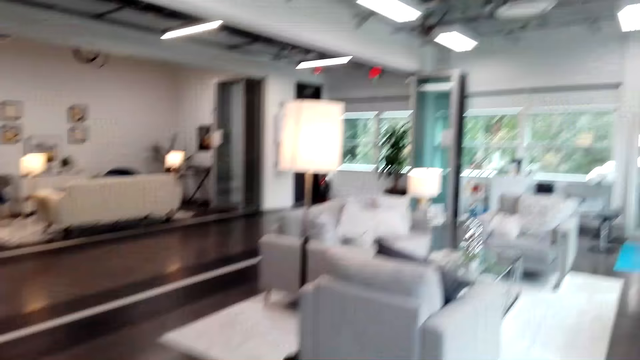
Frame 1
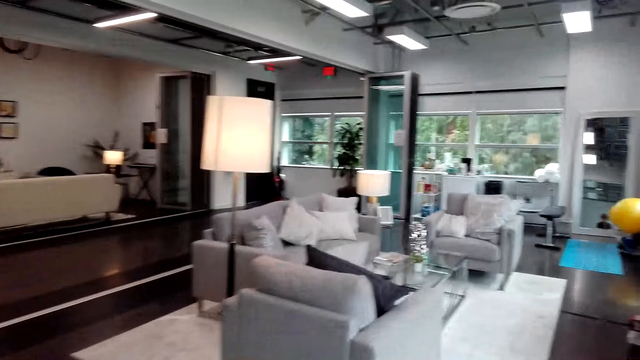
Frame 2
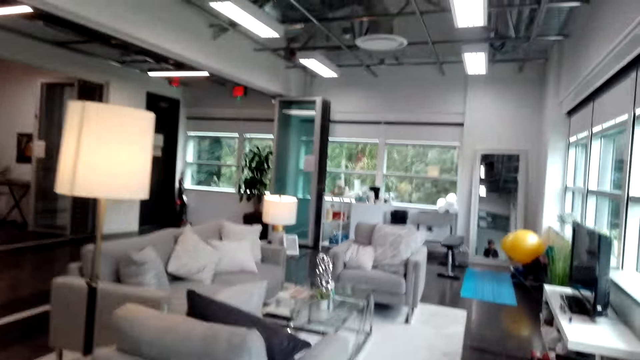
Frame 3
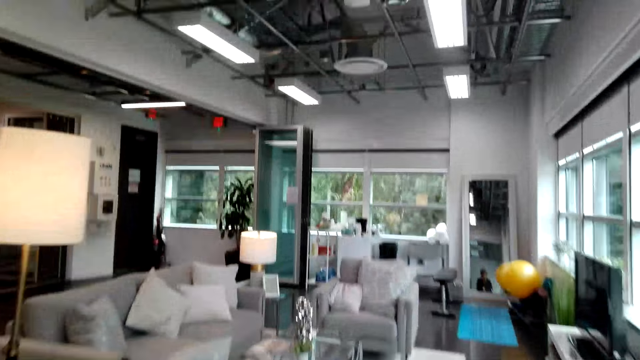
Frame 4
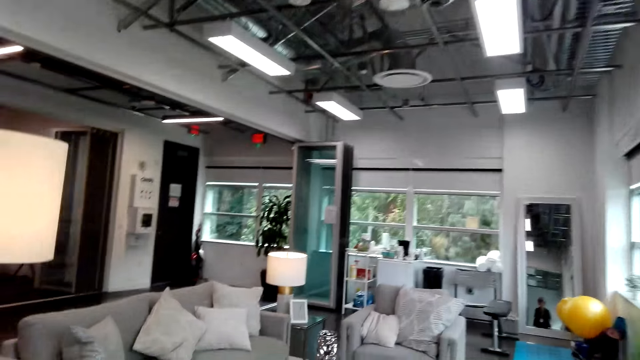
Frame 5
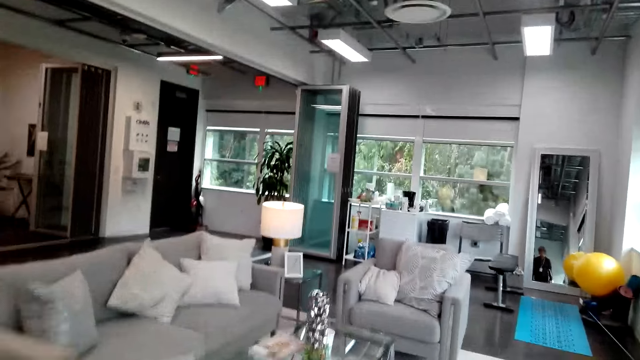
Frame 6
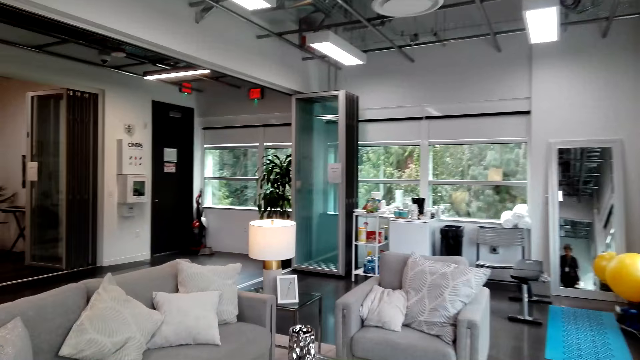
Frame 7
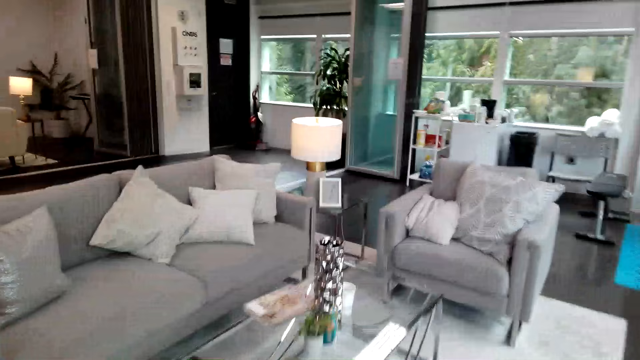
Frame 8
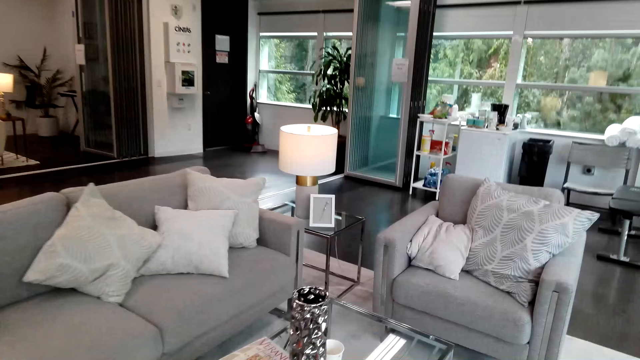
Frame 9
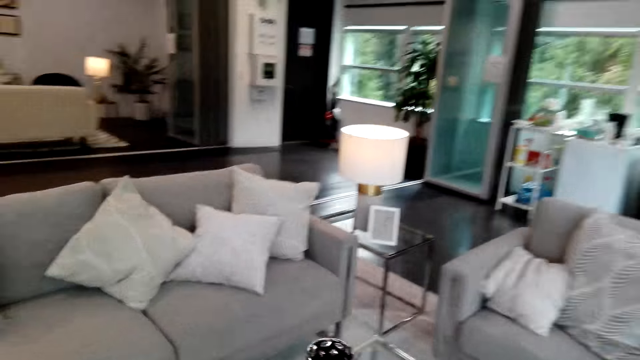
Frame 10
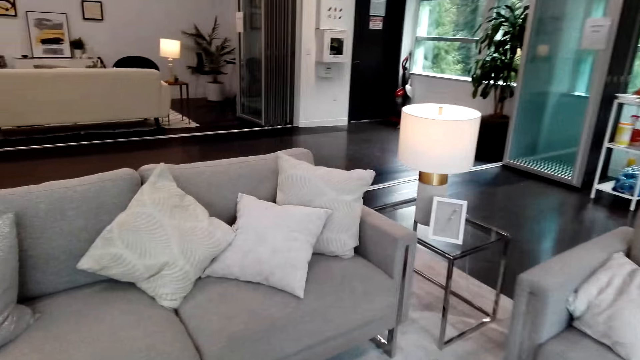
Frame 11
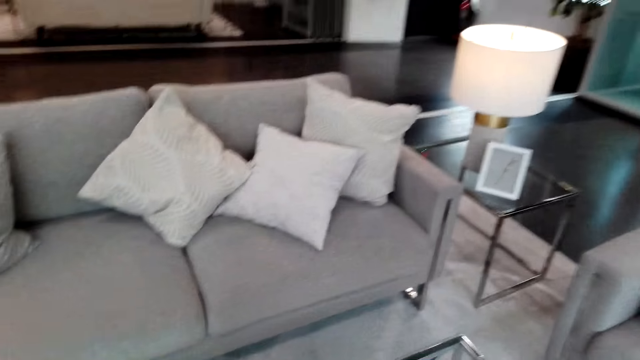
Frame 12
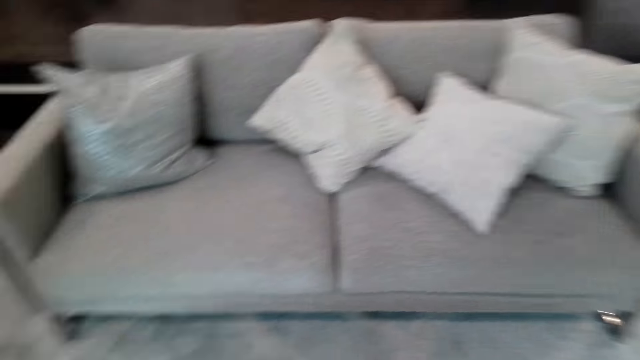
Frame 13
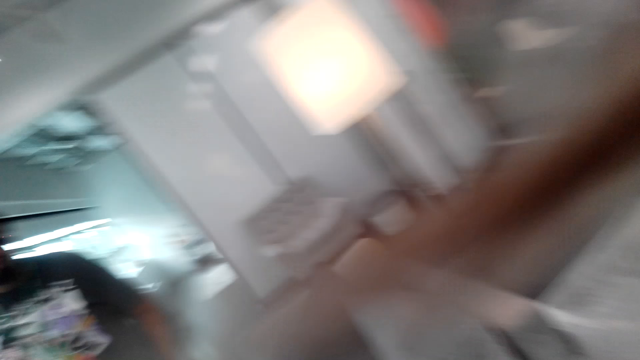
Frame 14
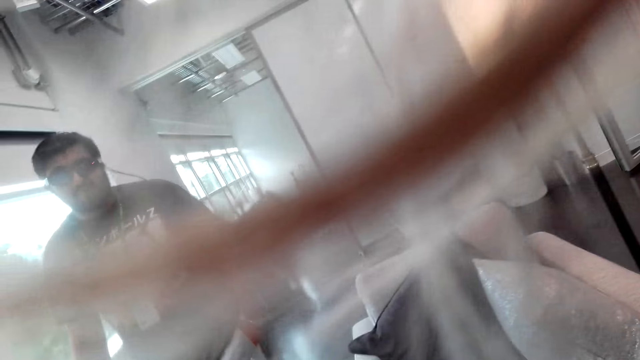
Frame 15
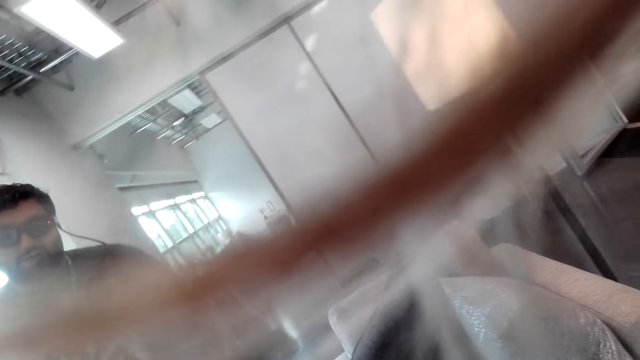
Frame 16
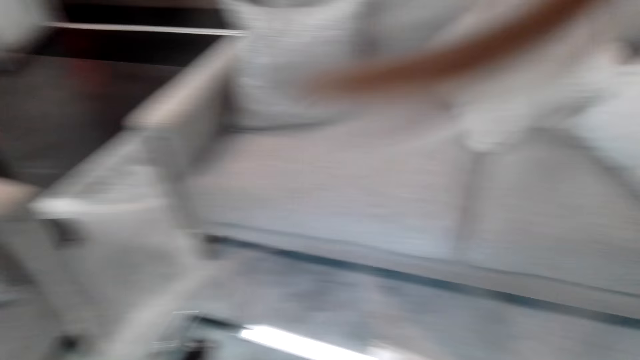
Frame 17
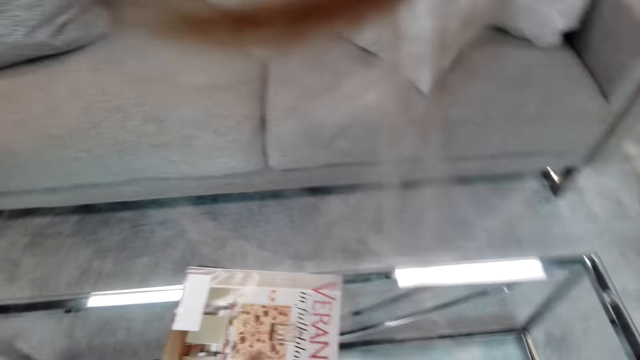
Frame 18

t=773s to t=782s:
The camera wearer converses with the man.

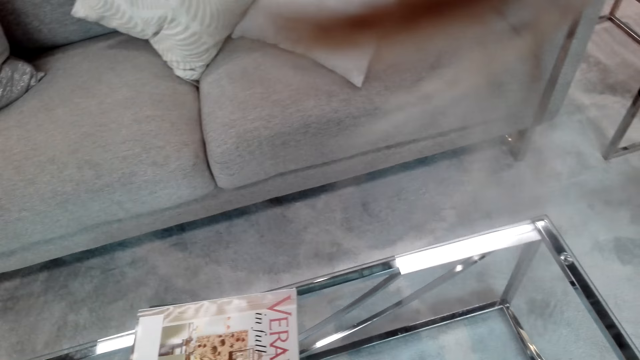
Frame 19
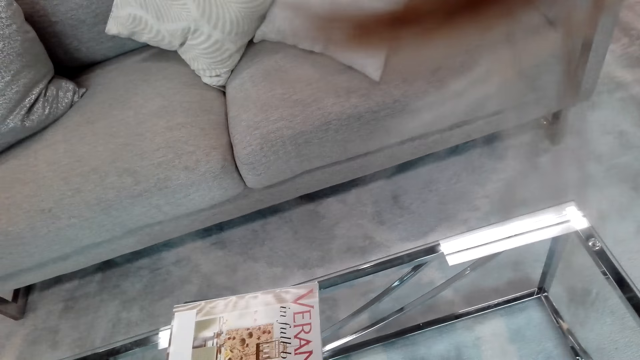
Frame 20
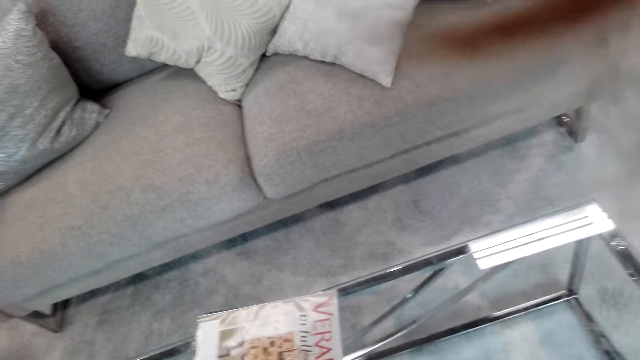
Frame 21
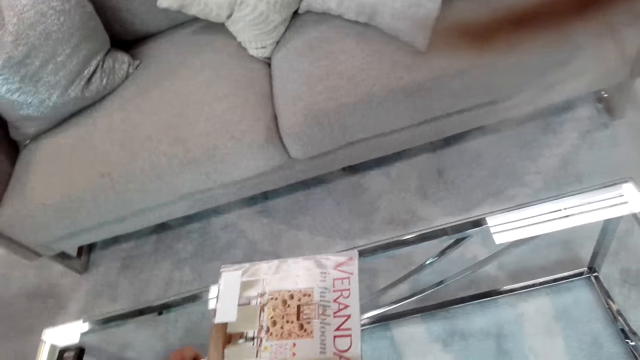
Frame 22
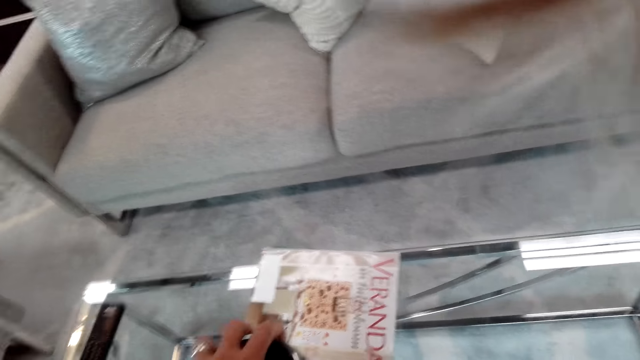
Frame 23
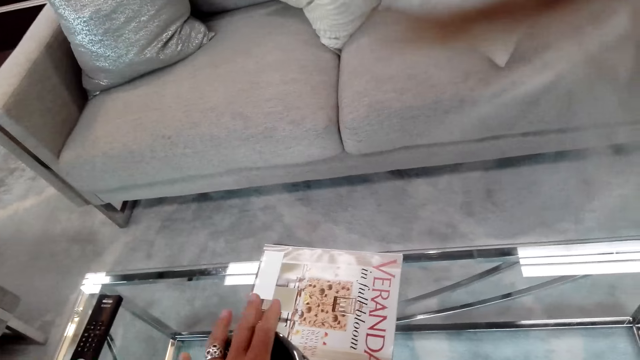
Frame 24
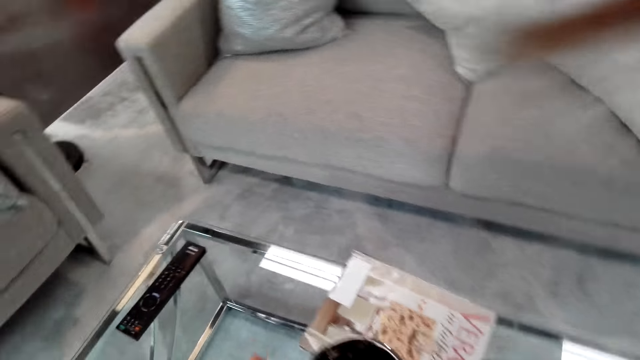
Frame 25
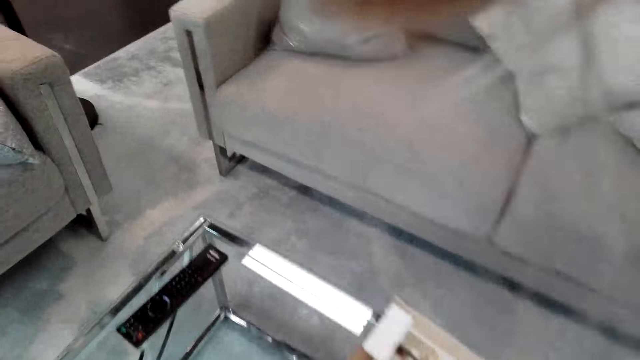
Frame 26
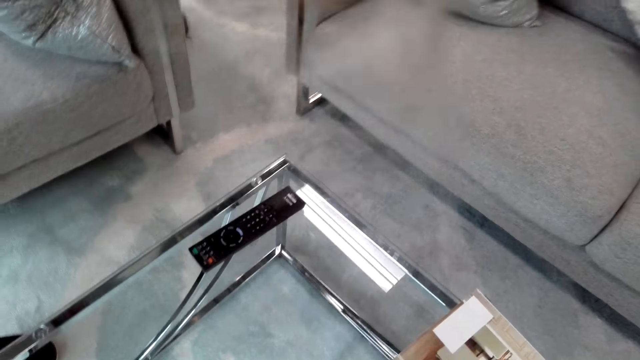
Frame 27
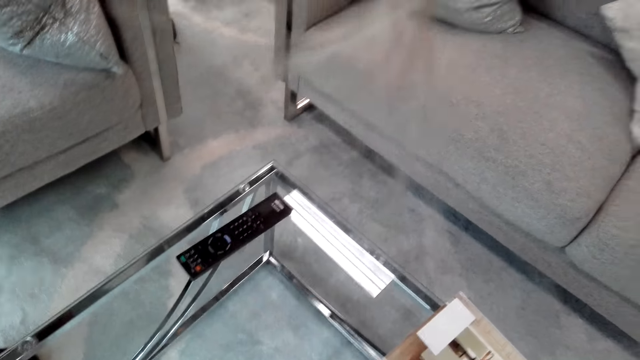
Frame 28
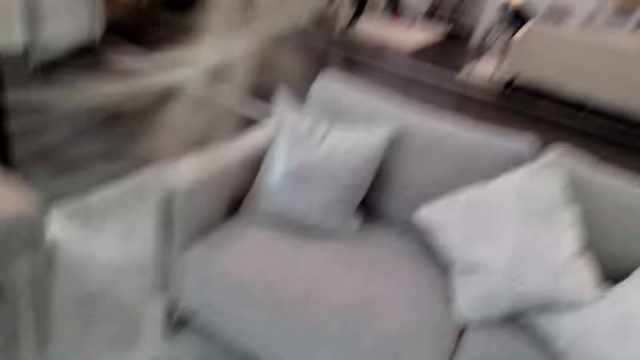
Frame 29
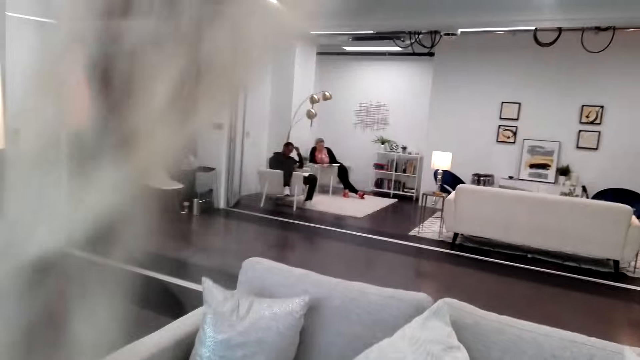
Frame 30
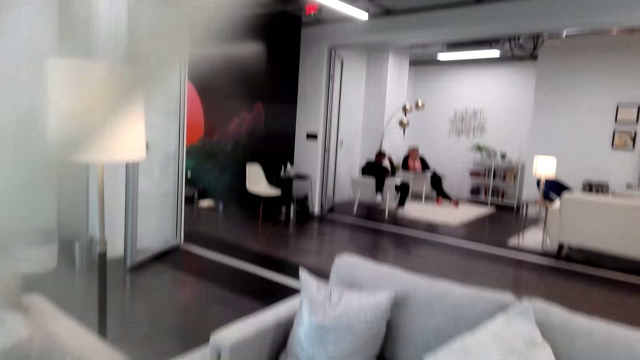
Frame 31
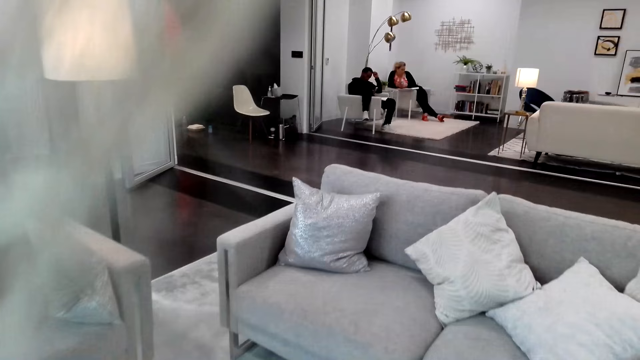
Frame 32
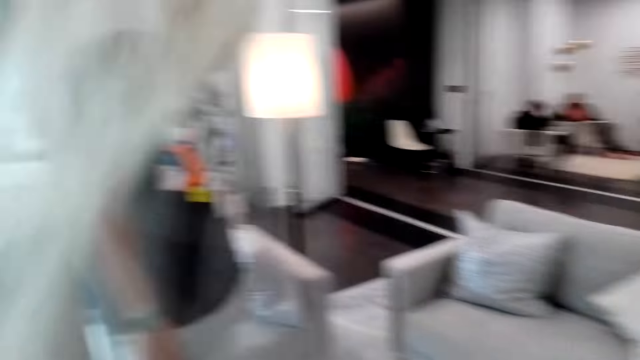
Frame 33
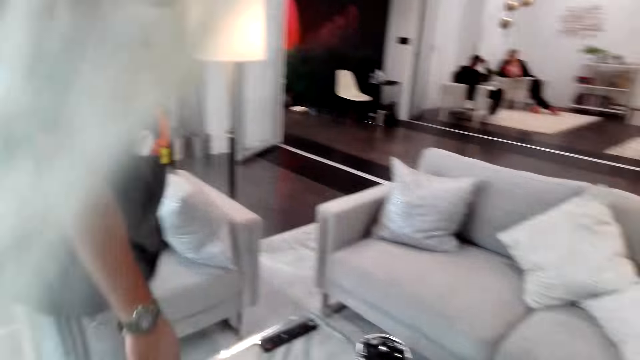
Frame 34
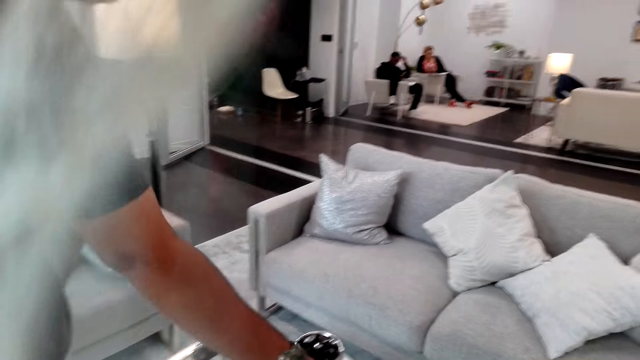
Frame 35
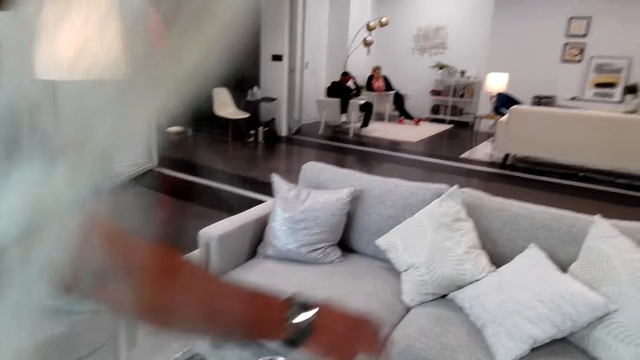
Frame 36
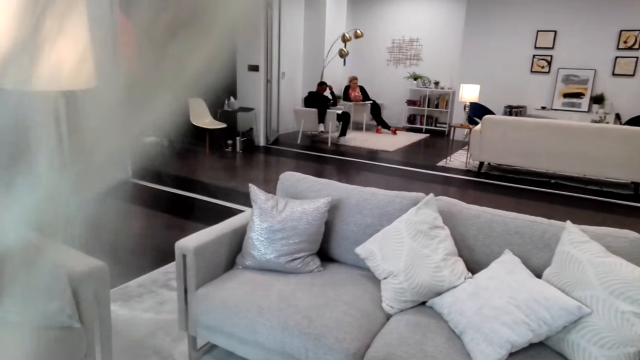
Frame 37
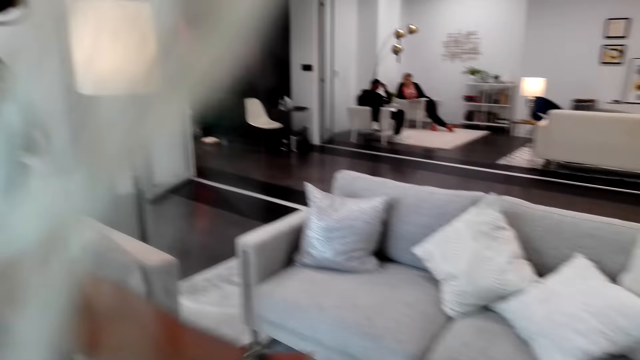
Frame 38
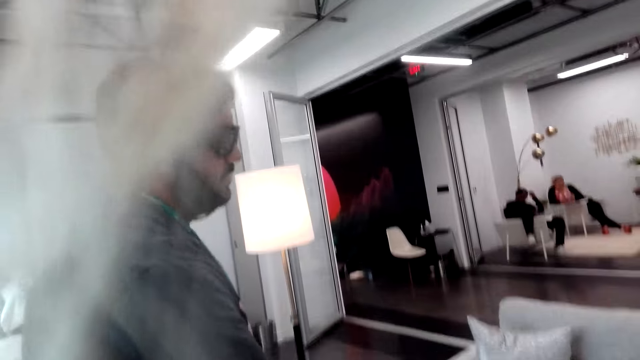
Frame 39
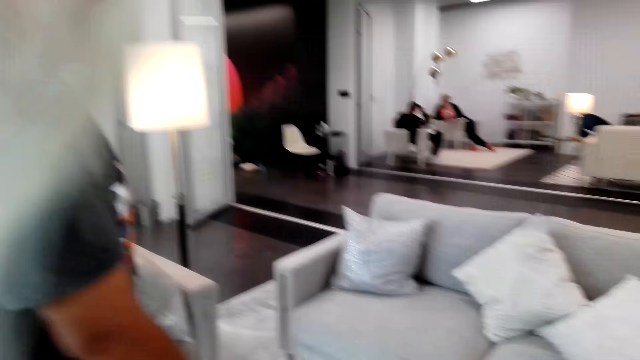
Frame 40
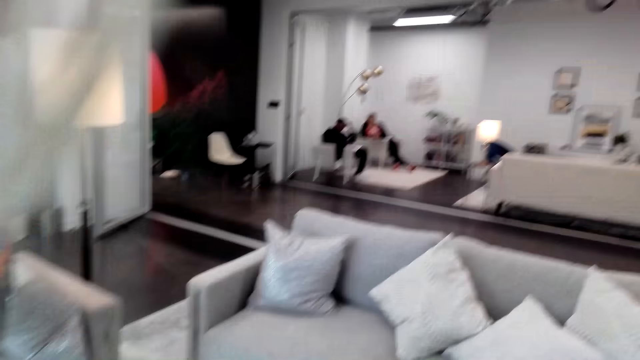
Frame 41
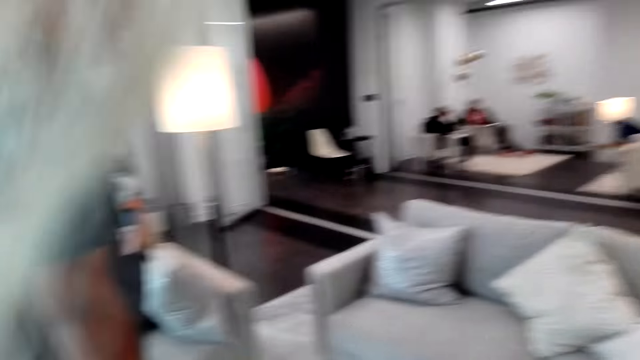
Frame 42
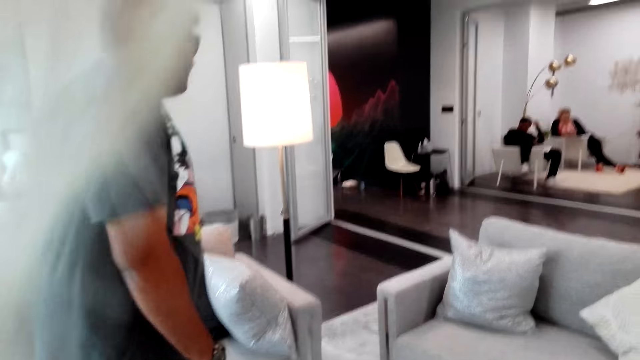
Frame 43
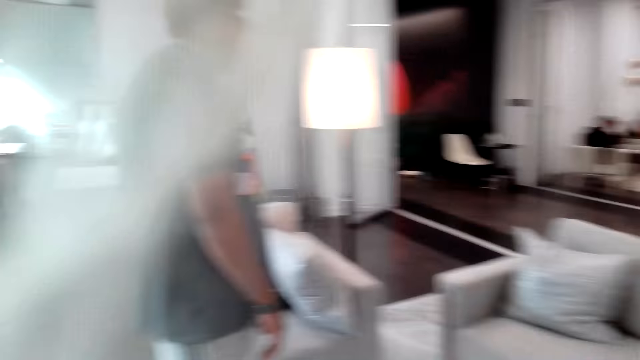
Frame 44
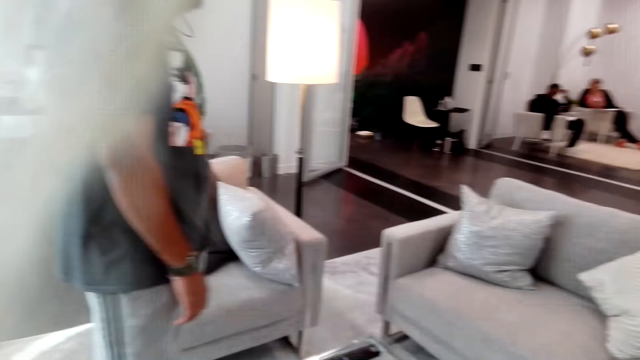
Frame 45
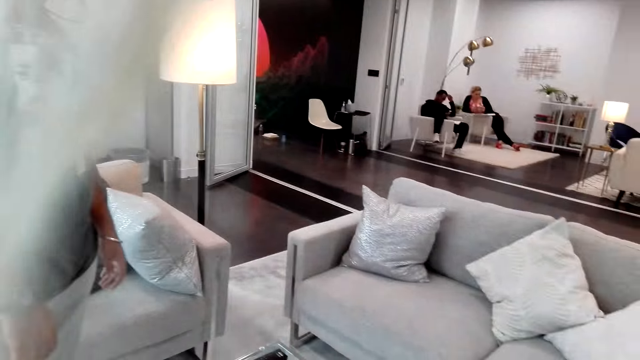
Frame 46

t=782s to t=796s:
The camera wearer holds the vase. They converse with the man. The man does a hand movement and converses with the woman.
